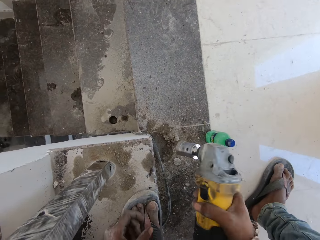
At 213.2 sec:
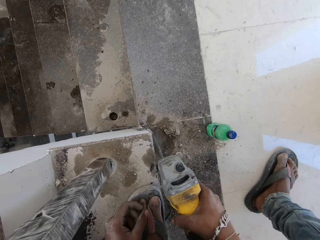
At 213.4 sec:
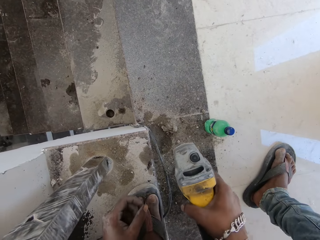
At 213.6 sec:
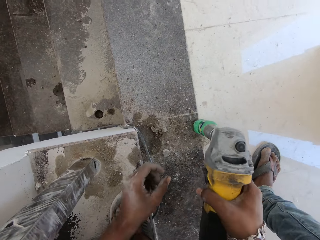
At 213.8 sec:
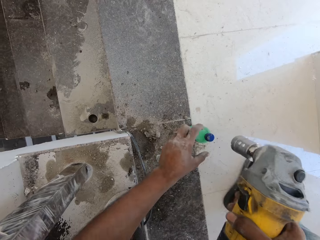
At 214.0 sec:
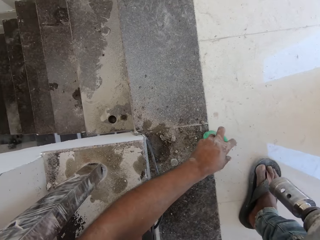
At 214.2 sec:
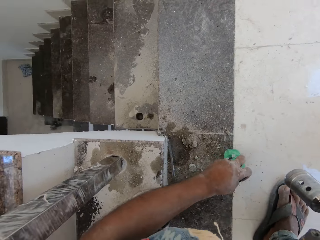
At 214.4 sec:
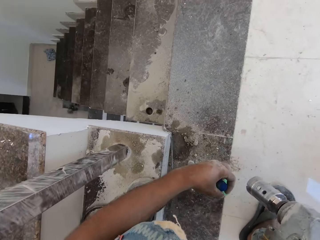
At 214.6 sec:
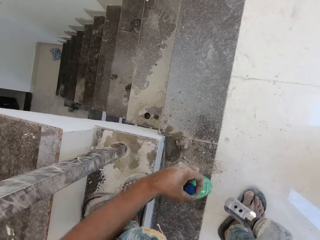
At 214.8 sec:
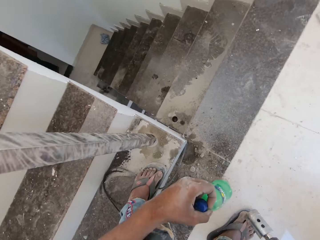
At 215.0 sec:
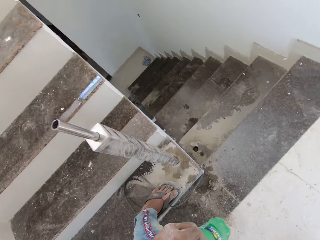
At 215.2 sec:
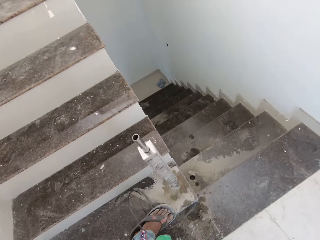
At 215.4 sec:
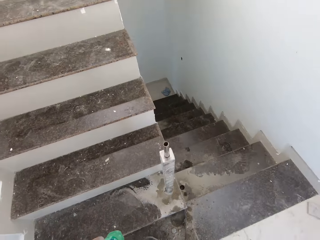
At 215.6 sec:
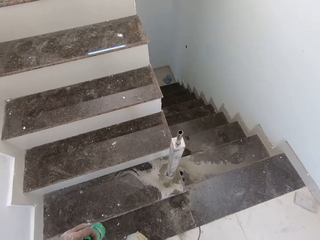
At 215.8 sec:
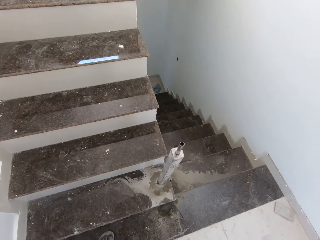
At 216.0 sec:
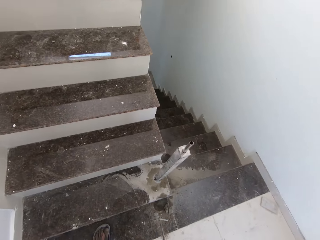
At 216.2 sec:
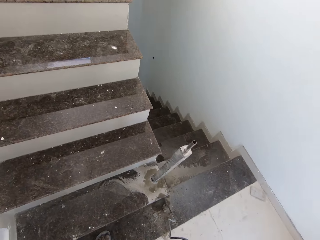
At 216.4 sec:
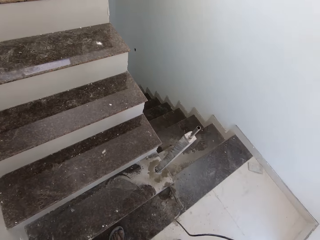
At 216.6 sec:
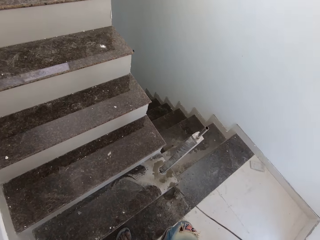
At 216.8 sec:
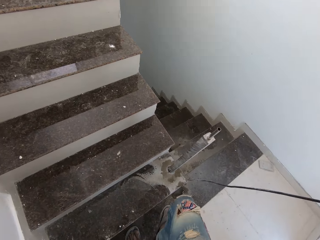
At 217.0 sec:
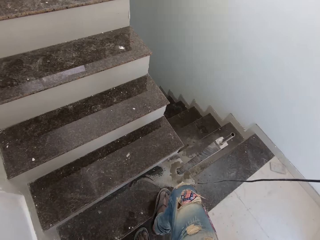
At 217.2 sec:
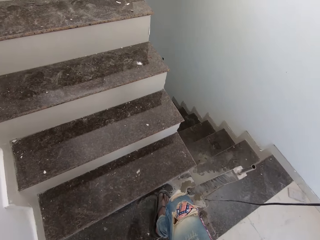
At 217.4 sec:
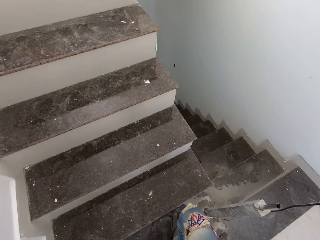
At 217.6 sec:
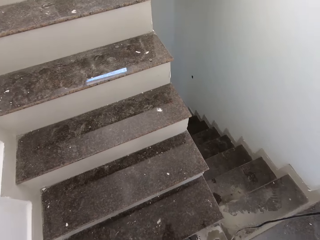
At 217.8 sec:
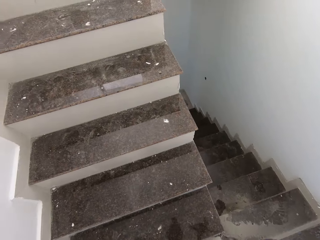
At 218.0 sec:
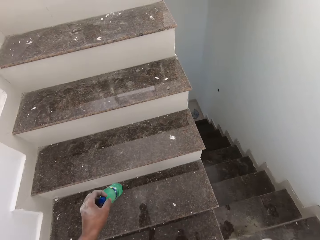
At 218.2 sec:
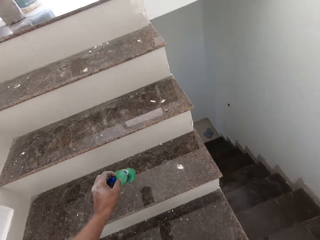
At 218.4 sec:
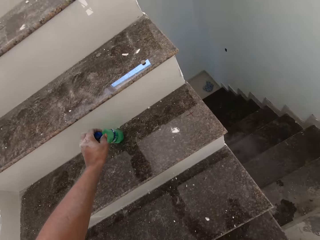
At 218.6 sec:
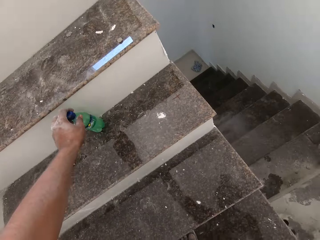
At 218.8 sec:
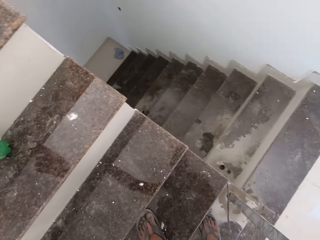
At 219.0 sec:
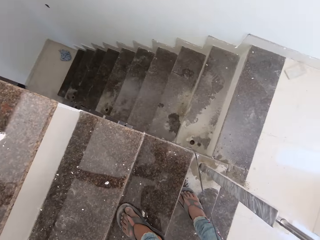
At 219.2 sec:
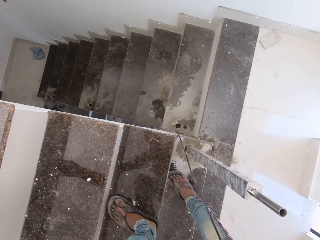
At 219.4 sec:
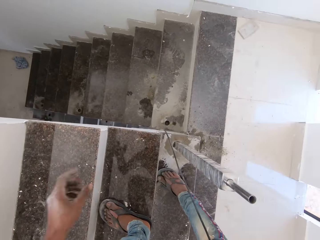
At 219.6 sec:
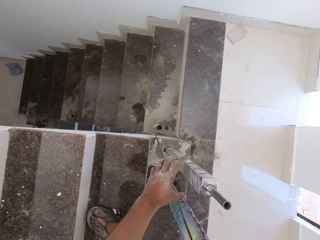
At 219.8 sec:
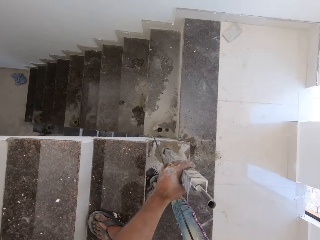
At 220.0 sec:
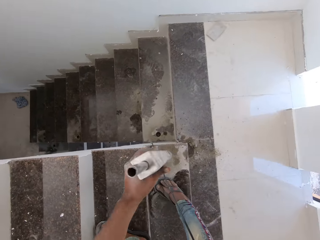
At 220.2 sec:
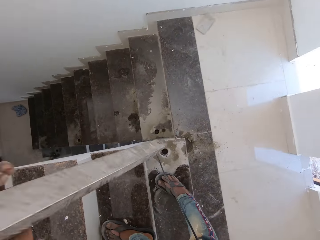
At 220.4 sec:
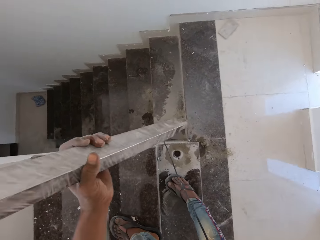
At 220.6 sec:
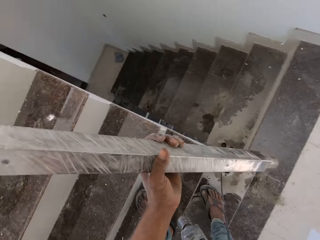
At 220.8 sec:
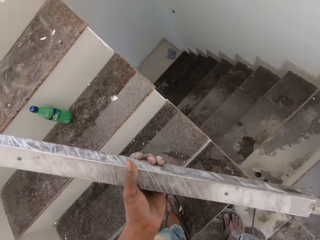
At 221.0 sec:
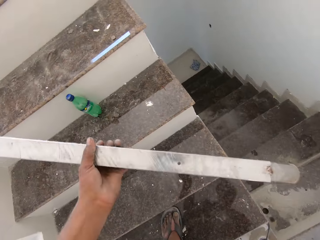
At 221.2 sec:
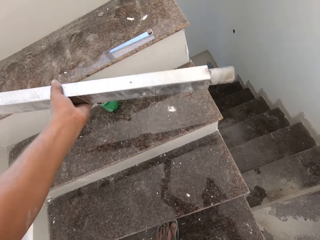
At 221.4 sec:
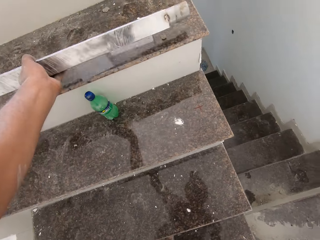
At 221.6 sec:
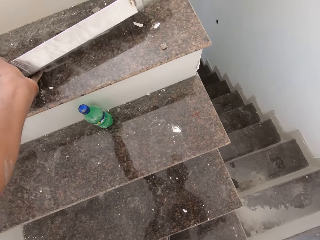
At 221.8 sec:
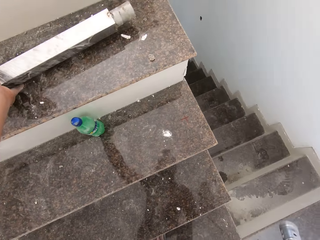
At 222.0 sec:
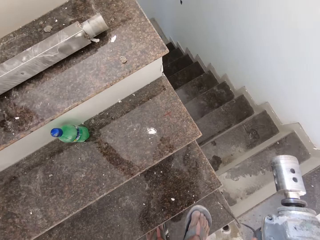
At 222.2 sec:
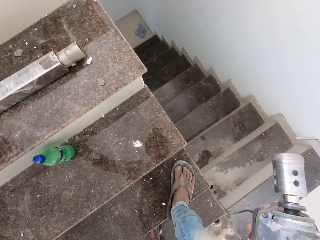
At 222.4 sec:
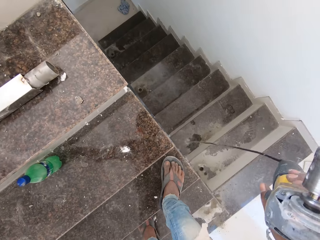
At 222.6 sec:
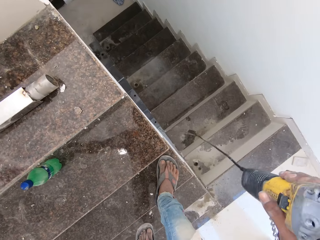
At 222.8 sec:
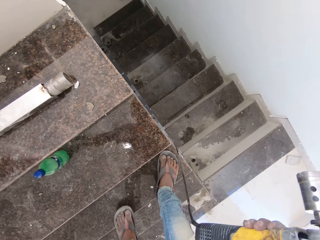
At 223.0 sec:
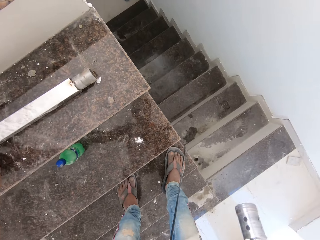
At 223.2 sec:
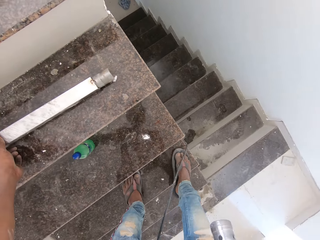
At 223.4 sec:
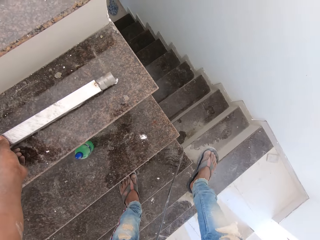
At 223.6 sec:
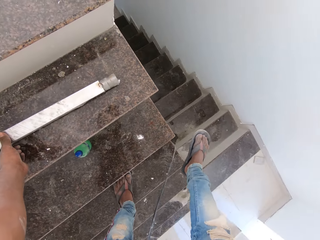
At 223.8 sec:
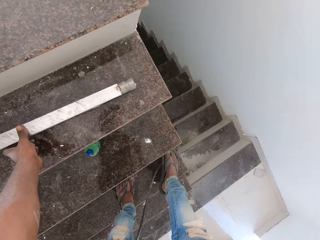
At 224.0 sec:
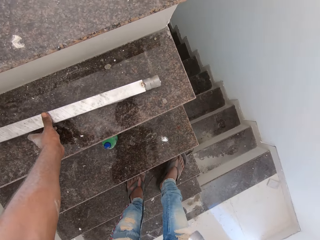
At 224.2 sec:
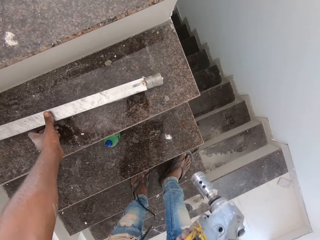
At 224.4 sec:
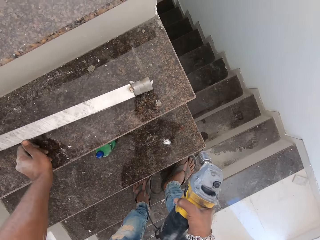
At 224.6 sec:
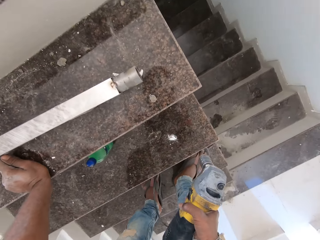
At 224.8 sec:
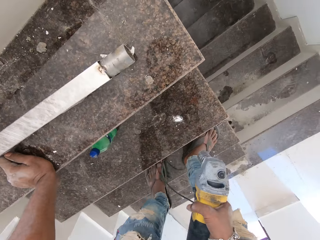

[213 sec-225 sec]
The camera wearer picks up the bottle of lubricant from the stairway with his left hand. He climbs the stairway. He drops the bottle of lubricant on the stairway with his left hand. He brings out the baluster from the hole in the stairway with his left hand. He drops the baluster on the stairway with his left hand.

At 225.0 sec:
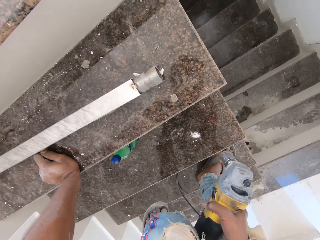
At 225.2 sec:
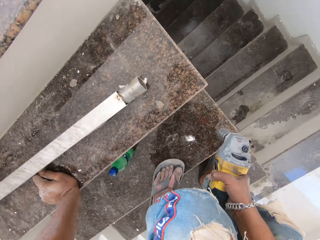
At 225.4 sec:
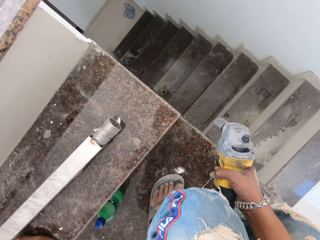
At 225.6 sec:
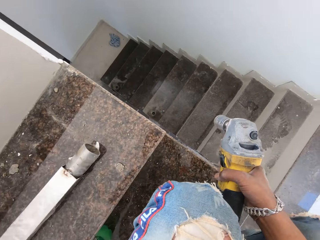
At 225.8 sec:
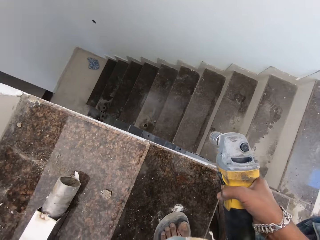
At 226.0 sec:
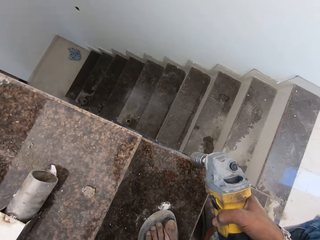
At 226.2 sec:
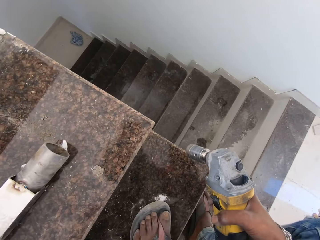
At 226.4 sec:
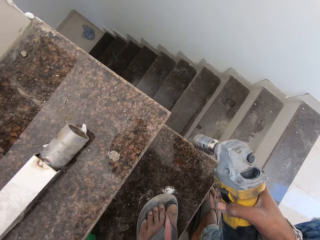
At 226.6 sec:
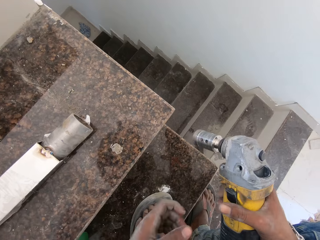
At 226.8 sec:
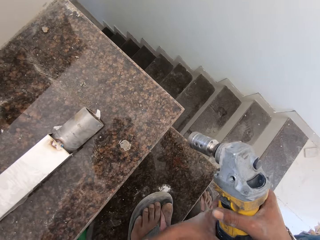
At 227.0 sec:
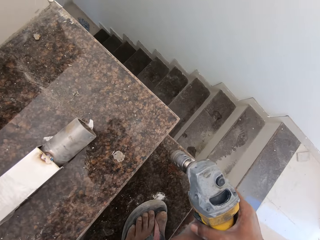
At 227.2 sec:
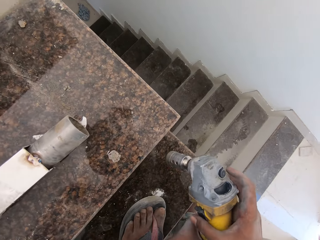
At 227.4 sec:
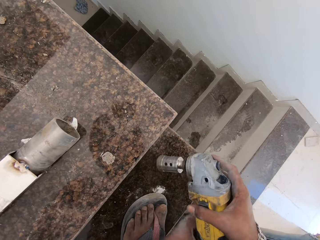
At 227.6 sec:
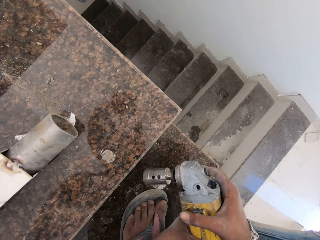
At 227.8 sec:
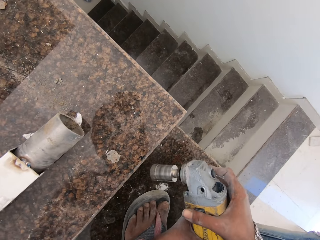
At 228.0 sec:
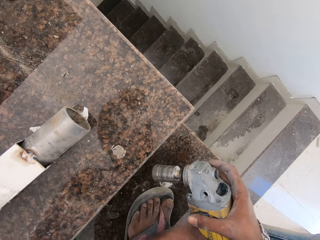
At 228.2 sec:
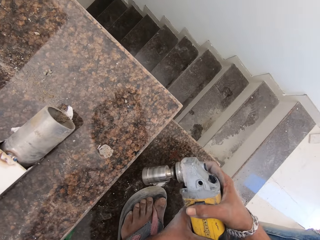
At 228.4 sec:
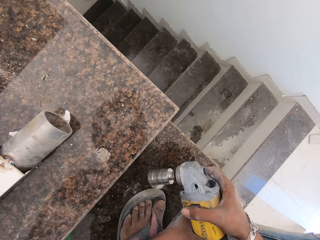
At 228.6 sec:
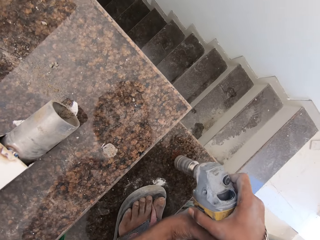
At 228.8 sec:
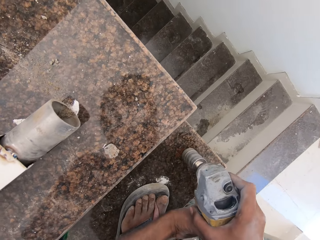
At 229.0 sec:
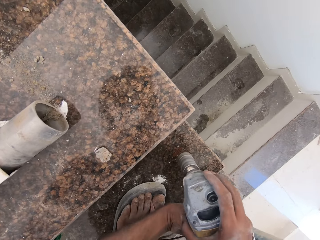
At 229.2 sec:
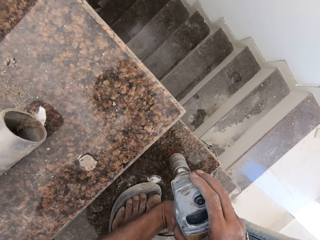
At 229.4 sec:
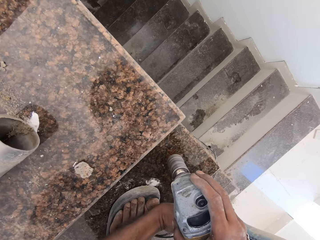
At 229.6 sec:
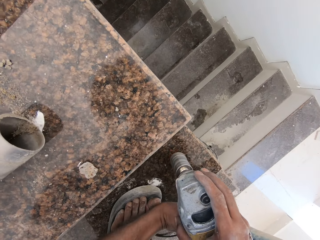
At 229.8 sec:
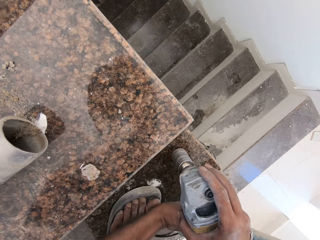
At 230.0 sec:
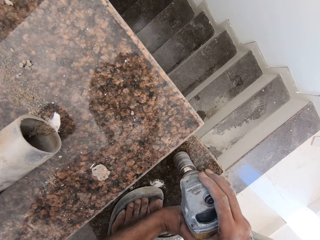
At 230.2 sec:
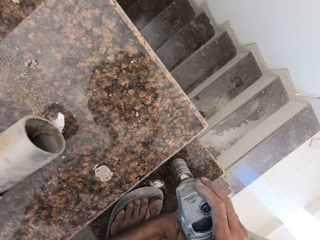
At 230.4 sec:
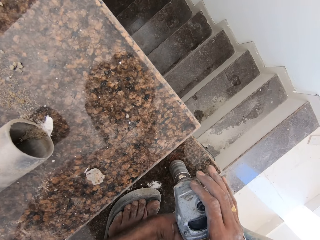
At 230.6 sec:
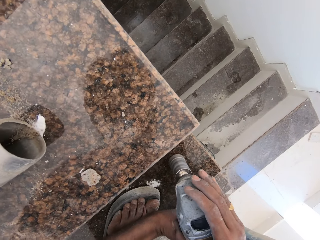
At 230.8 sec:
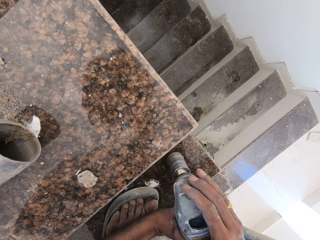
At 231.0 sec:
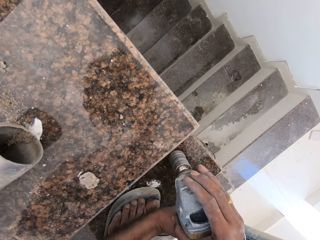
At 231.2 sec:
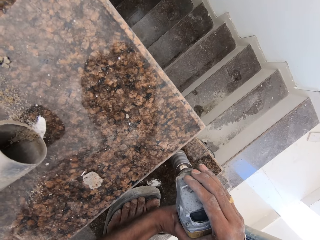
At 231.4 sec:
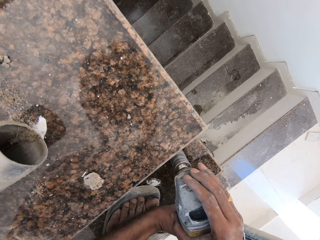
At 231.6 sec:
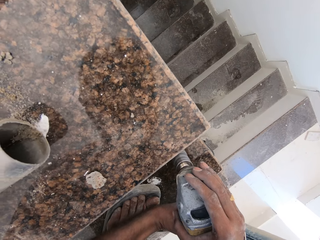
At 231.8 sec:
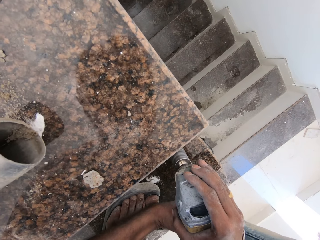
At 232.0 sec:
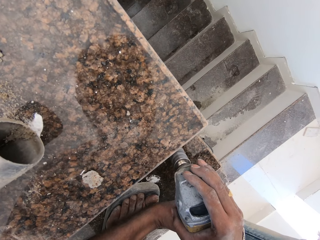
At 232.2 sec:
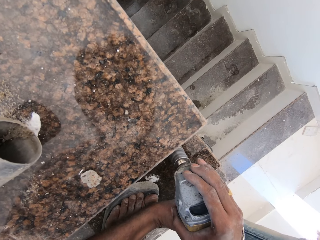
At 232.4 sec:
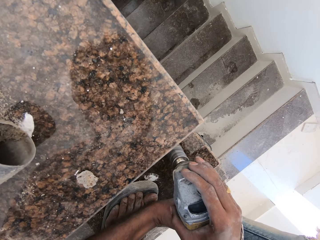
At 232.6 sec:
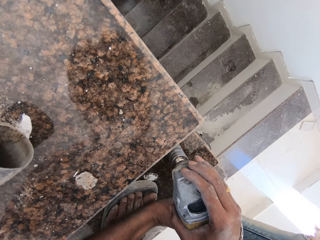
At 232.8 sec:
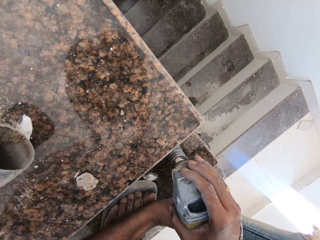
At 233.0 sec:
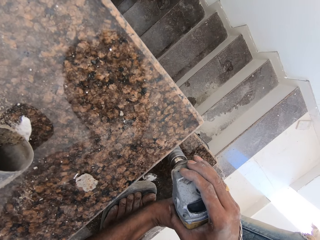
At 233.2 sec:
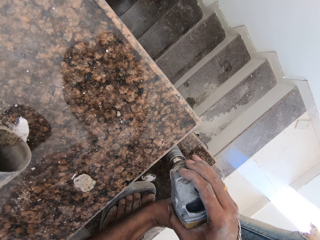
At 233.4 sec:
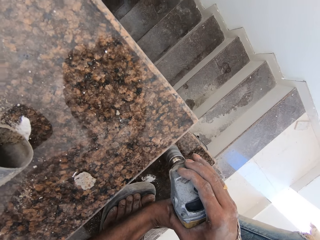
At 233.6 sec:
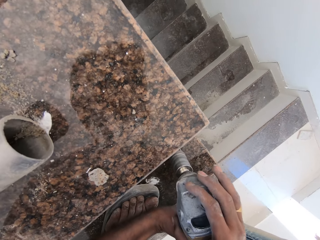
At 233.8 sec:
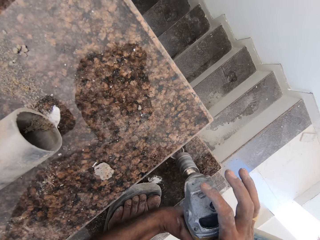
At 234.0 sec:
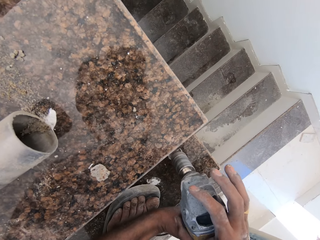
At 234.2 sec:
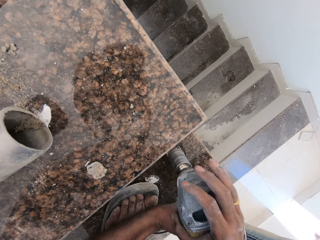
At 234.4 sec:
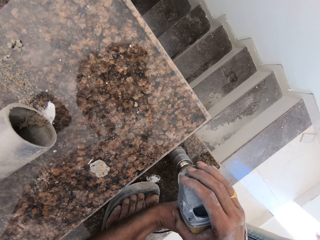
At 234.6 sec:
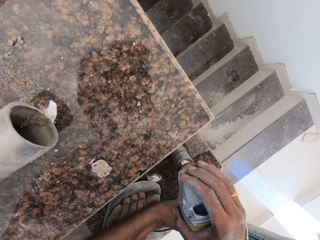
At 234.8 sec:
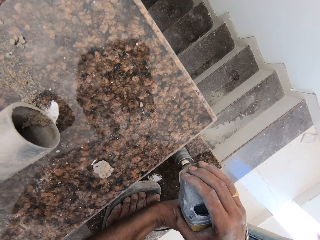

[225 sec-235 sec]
The camera wearer holds the tile driller with both hands. He turns on the tile driller with his right hand. He drills the stairway with the tile driller in his hands.
